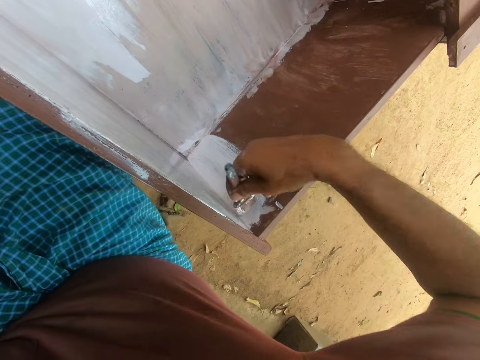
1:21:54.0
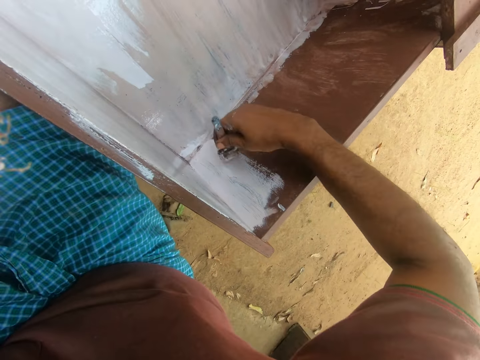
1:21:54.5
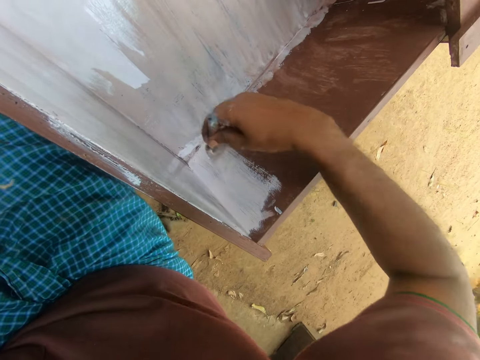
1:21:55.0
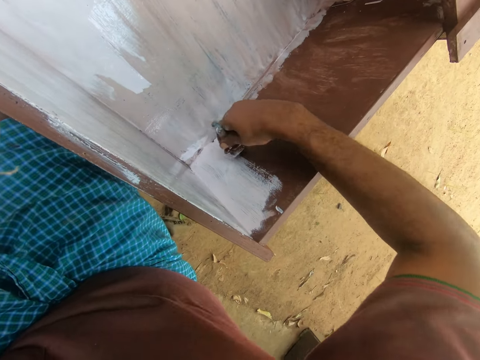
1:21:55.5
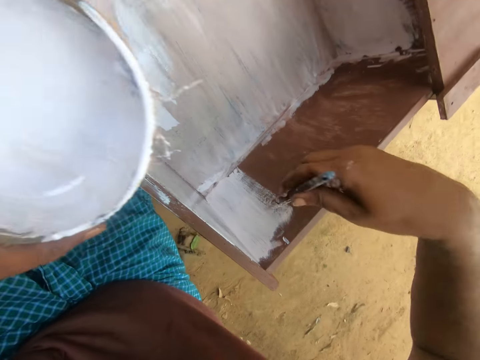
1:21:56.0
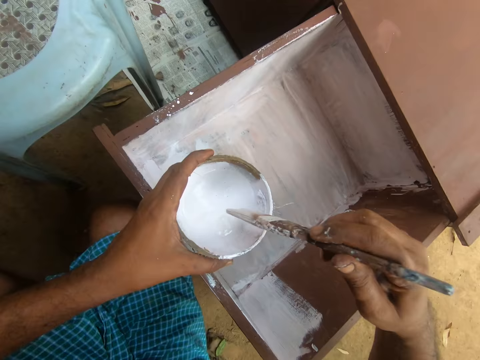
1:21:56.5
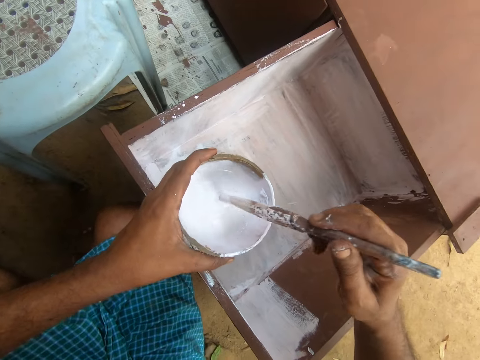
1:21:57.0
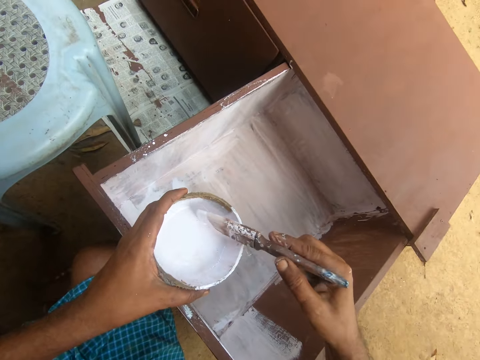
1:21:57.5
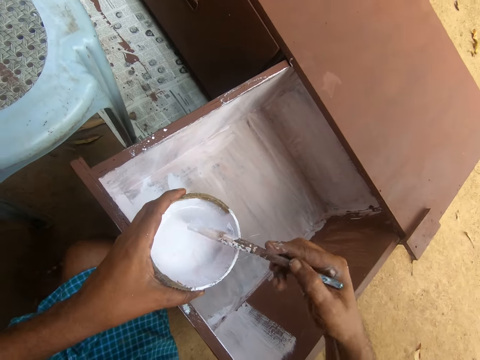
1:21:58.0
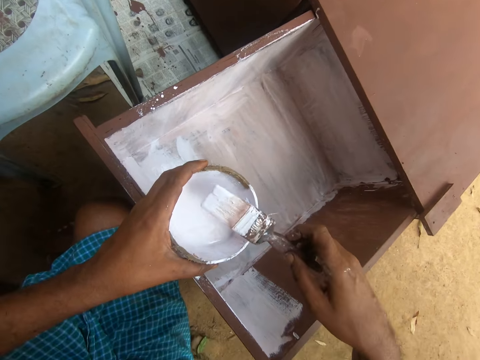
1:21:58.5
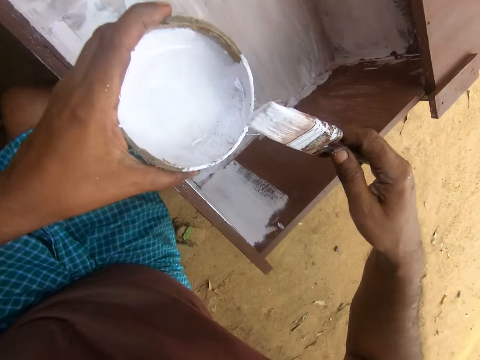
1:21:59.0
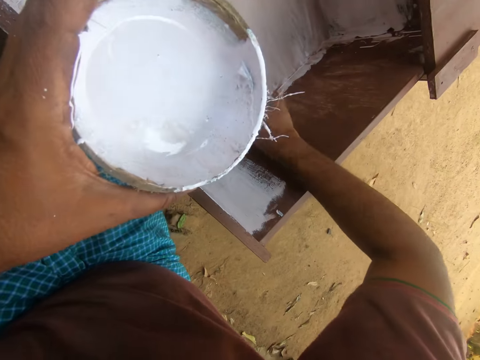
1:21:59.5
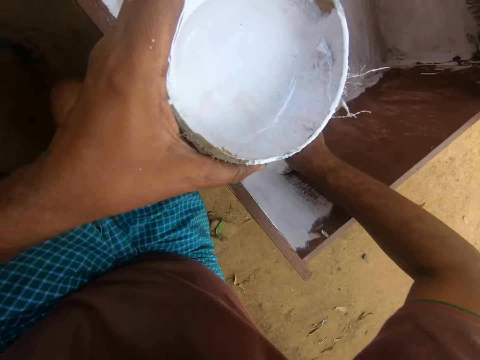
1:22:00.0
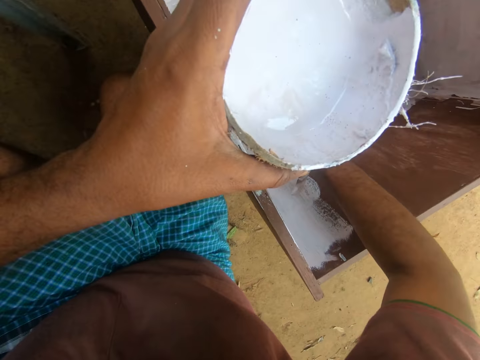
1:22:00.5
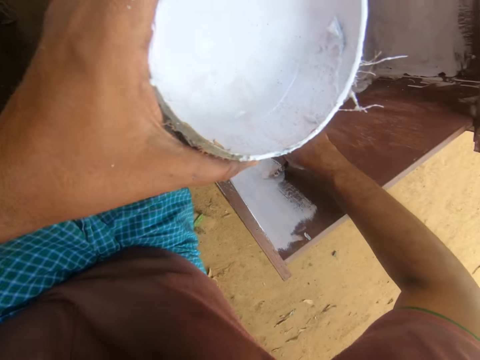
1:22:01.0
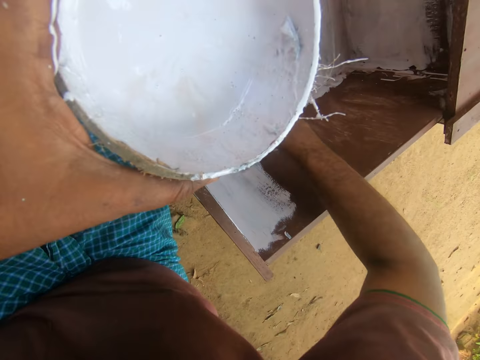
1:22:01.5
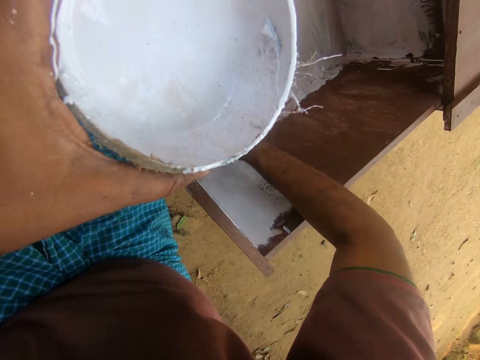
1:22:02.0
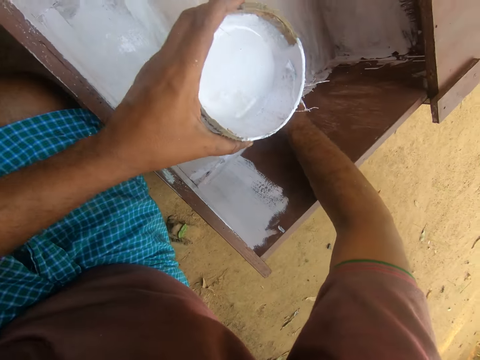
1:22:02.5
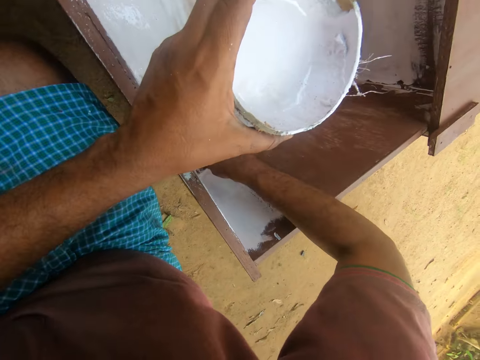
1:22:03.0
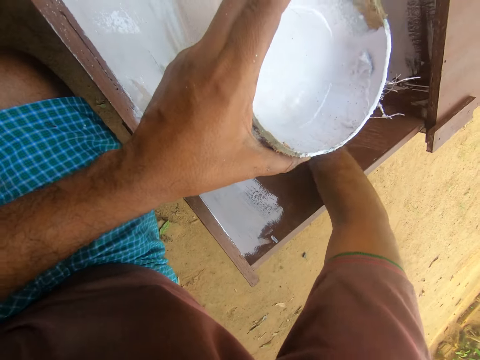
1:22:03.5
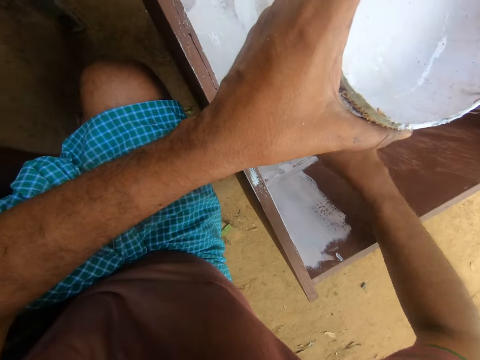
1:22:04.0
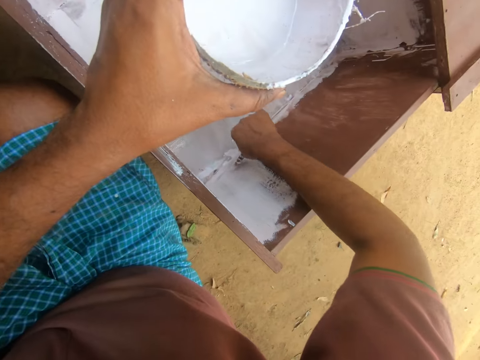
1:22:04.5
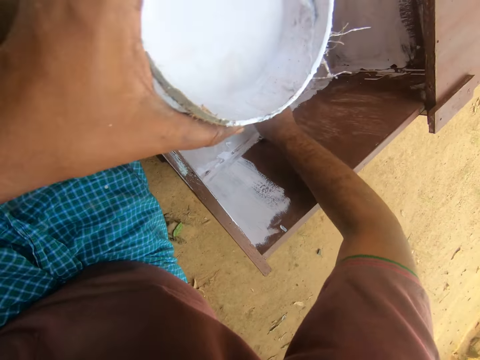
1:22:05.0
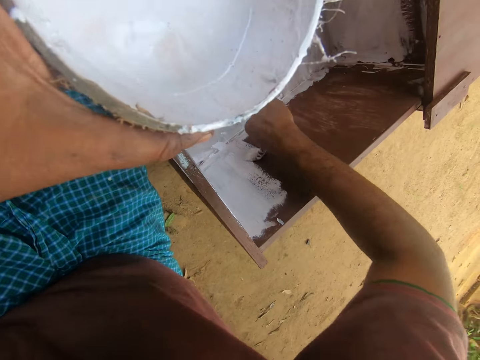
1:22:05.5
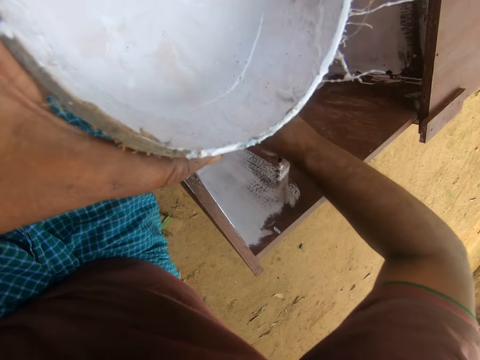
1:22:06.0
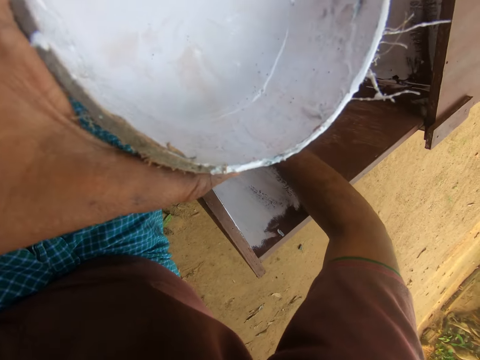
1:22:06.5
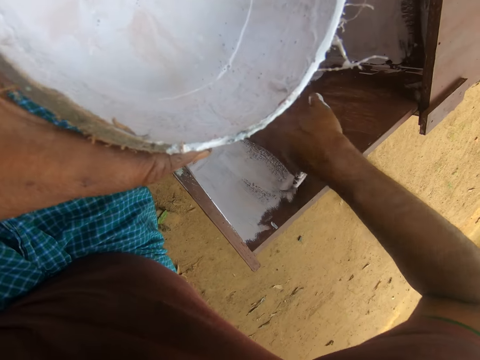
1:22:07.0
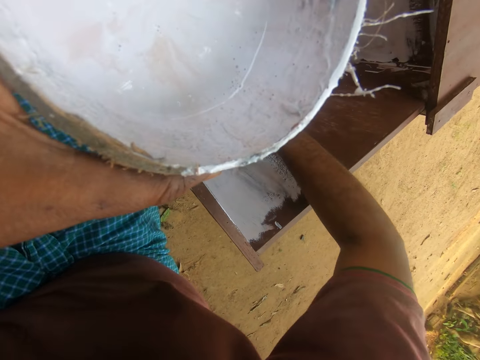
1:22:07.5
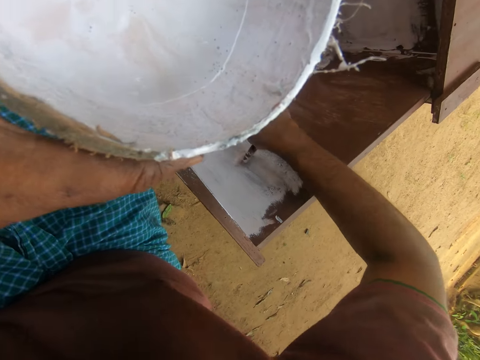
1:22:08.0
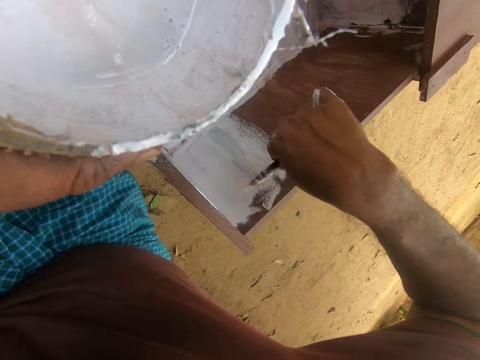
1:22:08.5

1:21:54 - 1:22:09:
The camera wearer dips the brush in paint inside the bowl. They remove the brush from the paint. They paint the drawer.

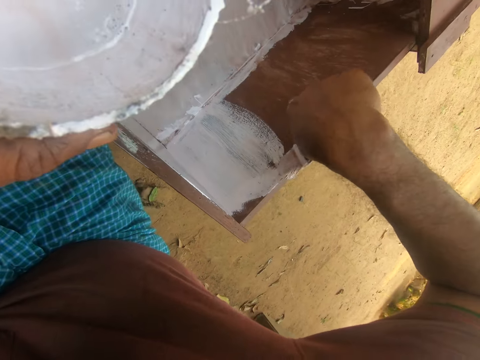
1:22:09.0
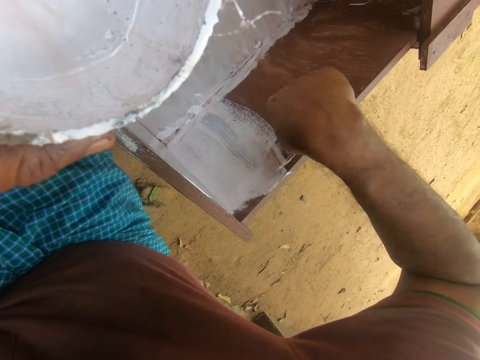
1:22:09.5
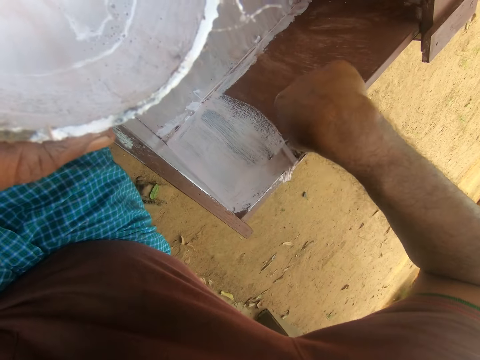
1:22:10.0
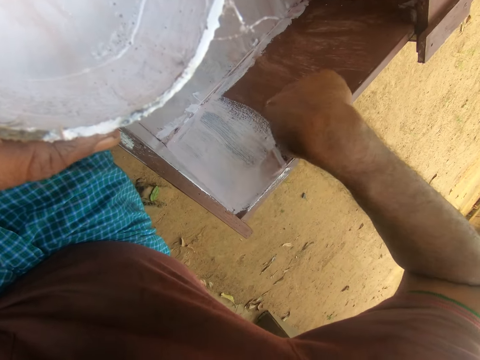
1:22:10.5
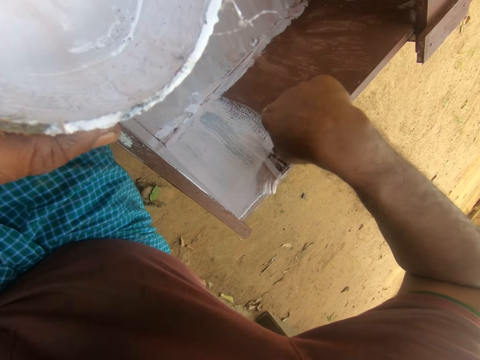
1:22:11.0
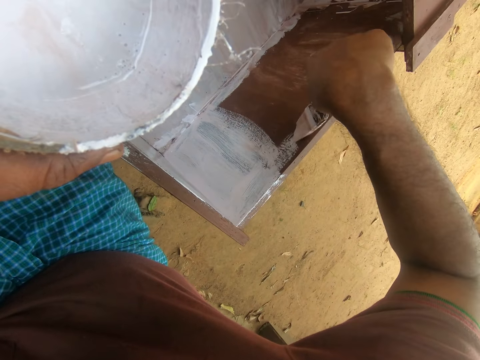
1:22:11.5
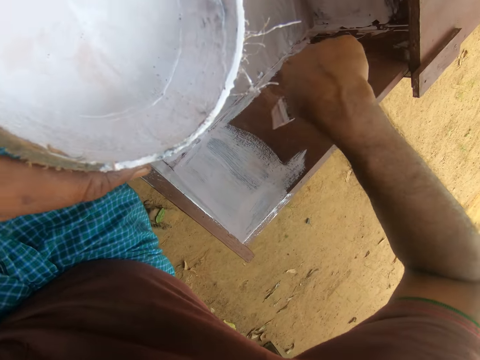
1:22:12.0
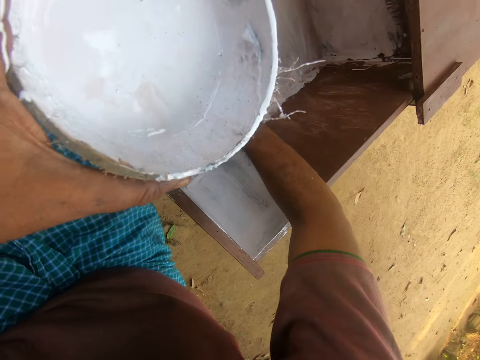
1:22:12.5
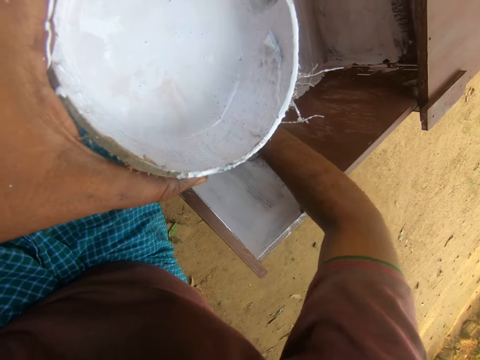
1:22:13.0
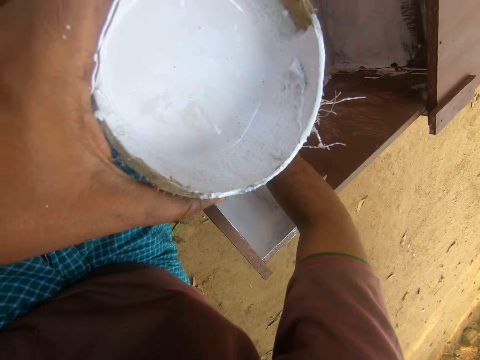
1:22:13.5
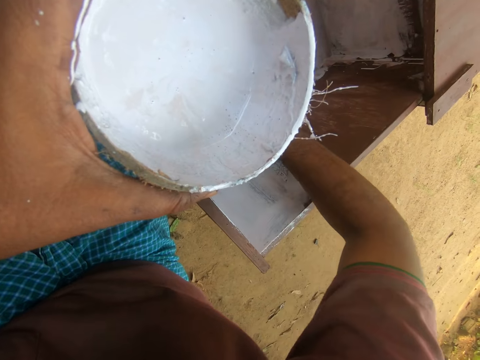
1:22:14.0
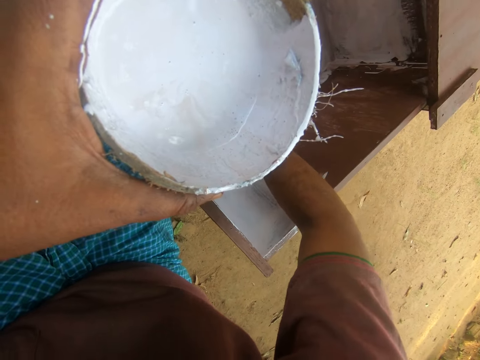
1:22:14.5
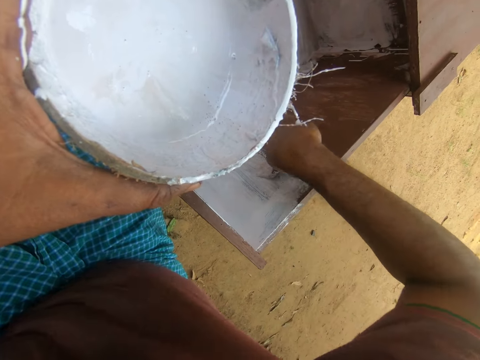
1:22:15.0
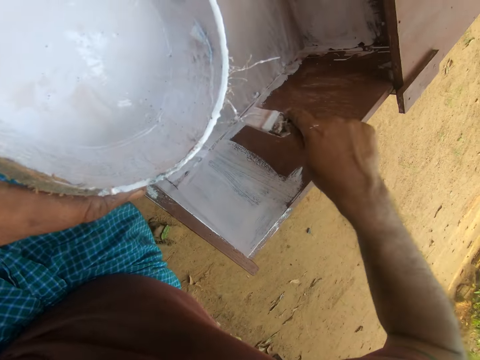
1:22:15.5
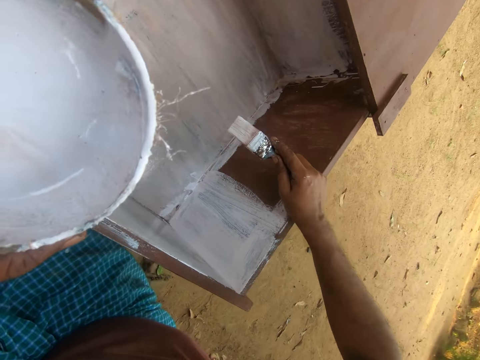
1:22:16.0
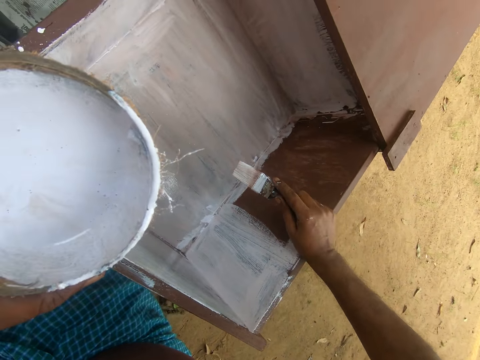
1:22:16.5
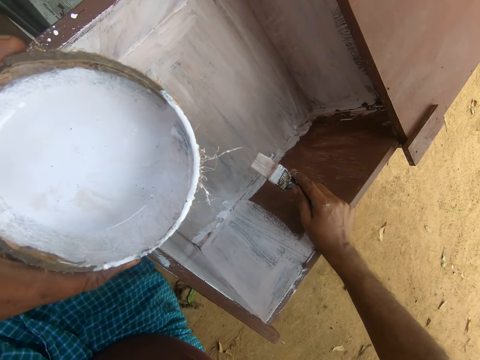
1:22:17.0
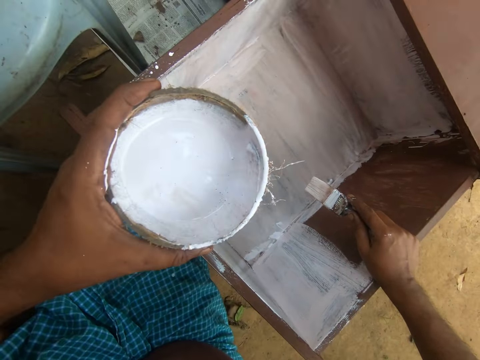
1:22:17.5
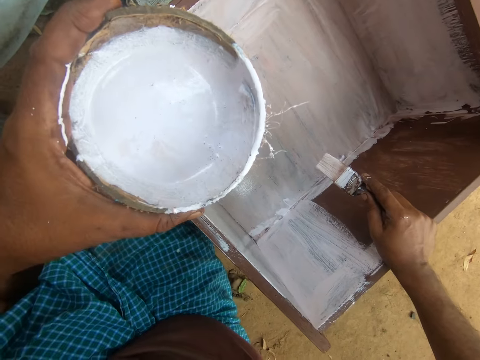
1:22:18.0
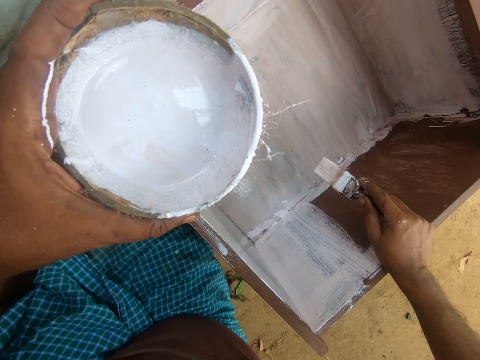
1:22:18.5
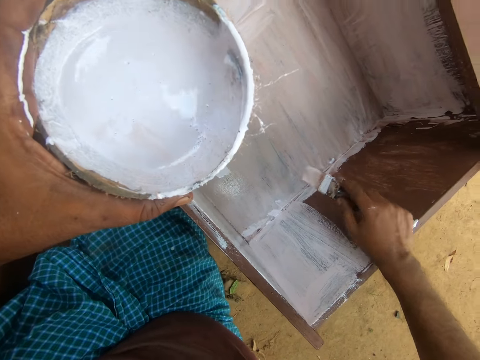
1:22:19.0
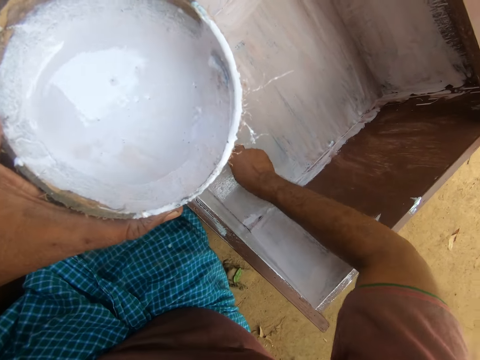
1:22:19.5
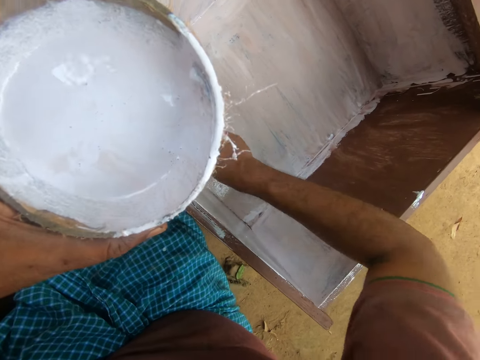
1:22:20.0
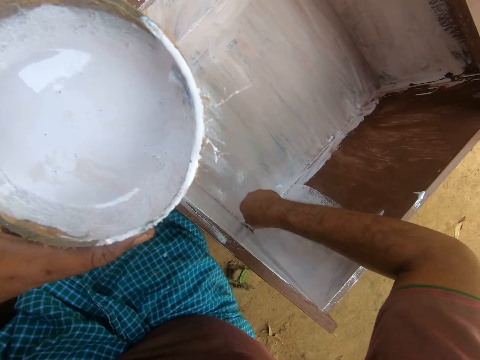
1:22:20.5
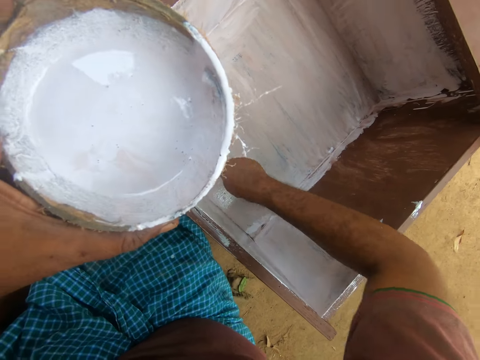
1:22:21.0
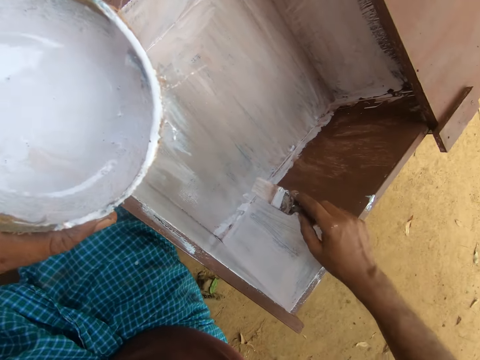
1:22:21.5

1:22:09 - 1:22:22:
The camera wearer supports his hand on the edge of the drawer. He paints the furniture with the brush.
